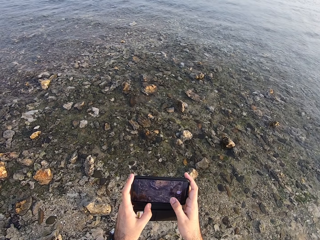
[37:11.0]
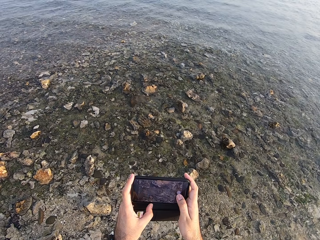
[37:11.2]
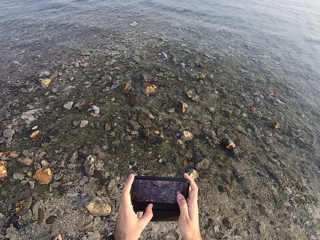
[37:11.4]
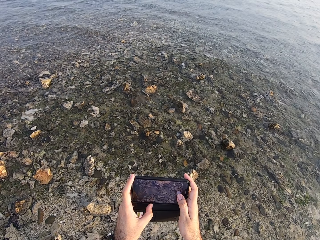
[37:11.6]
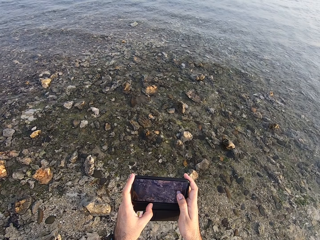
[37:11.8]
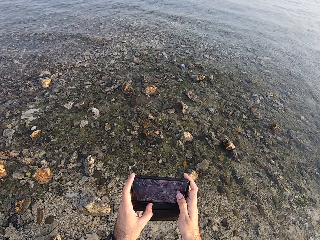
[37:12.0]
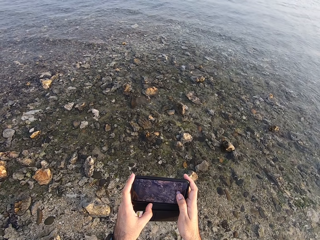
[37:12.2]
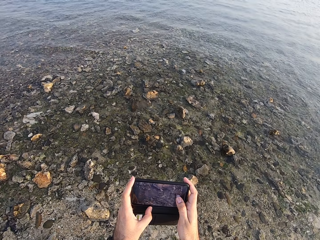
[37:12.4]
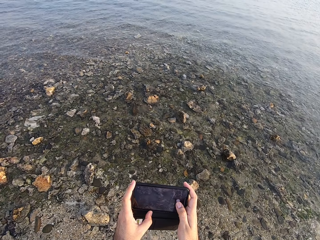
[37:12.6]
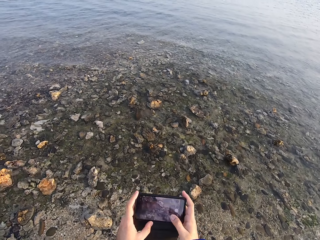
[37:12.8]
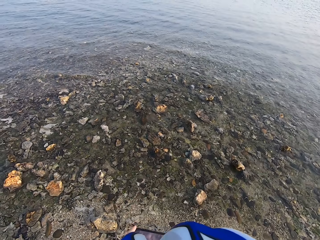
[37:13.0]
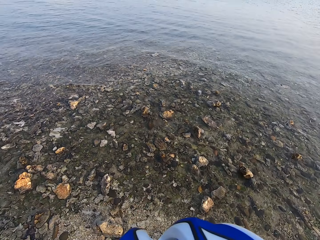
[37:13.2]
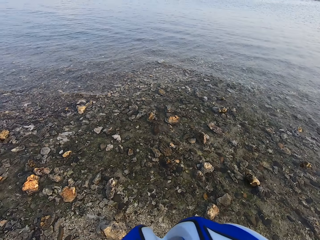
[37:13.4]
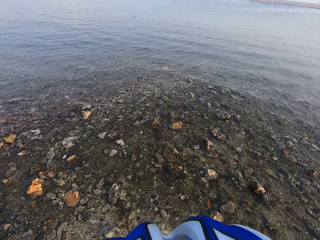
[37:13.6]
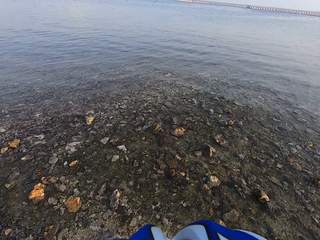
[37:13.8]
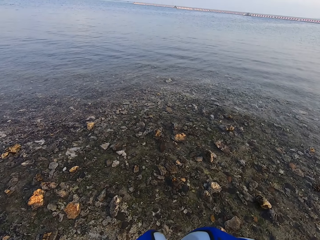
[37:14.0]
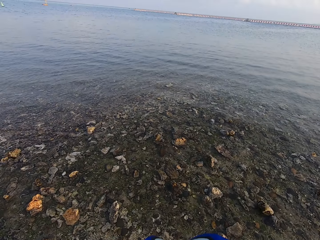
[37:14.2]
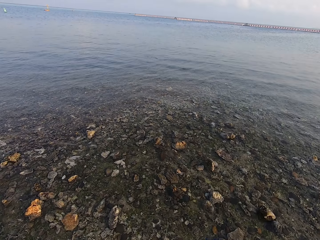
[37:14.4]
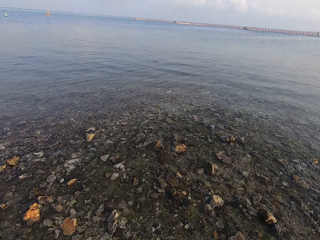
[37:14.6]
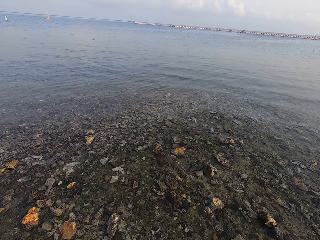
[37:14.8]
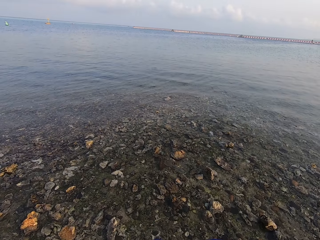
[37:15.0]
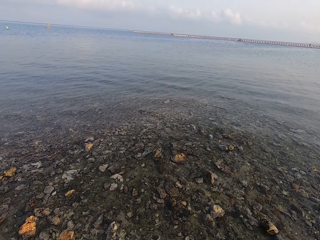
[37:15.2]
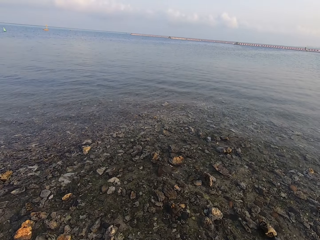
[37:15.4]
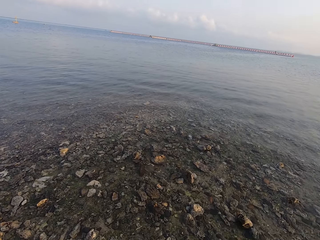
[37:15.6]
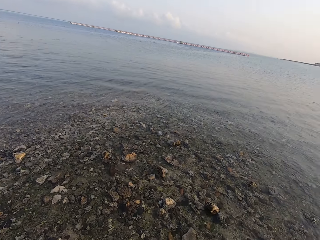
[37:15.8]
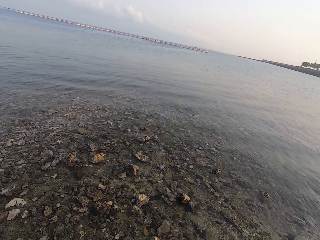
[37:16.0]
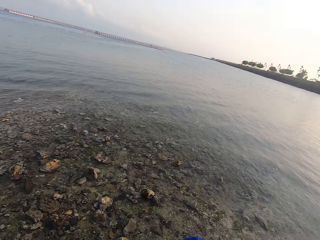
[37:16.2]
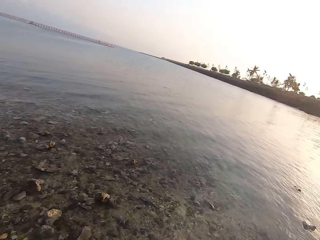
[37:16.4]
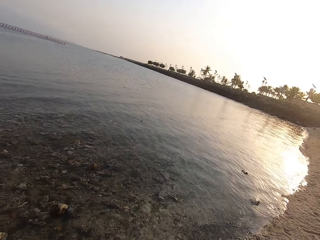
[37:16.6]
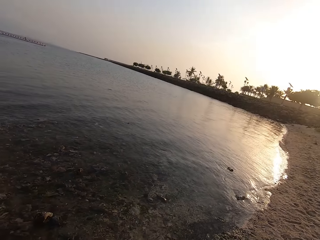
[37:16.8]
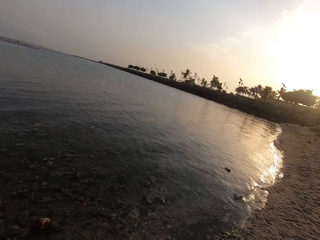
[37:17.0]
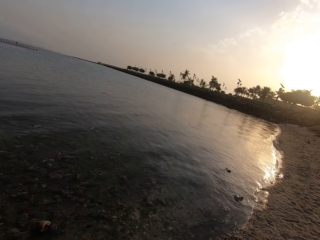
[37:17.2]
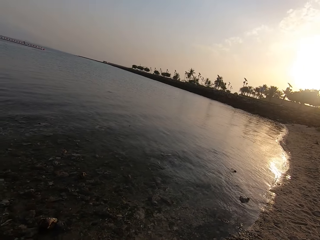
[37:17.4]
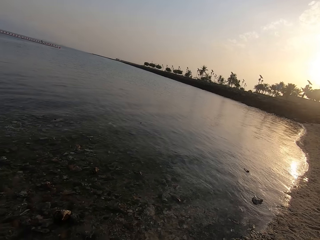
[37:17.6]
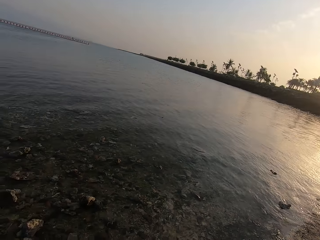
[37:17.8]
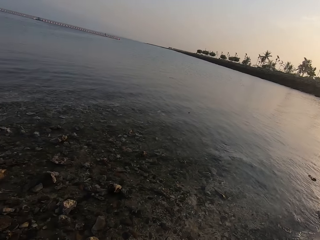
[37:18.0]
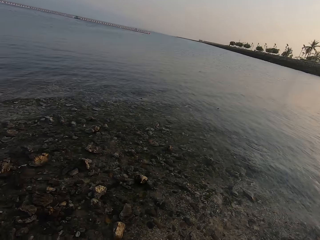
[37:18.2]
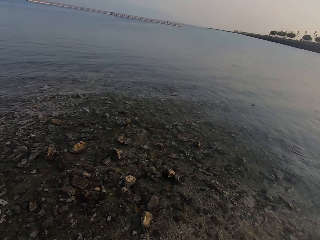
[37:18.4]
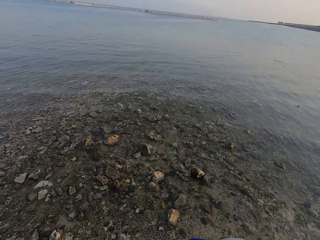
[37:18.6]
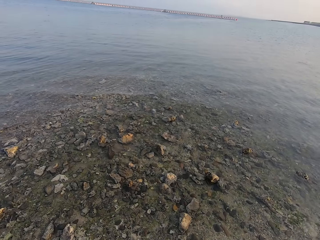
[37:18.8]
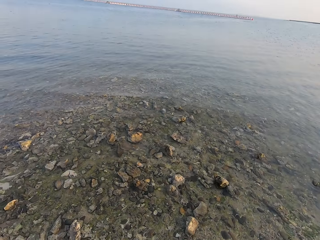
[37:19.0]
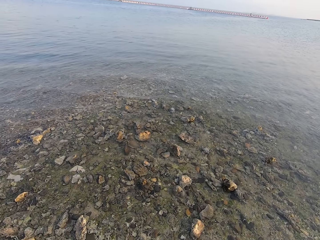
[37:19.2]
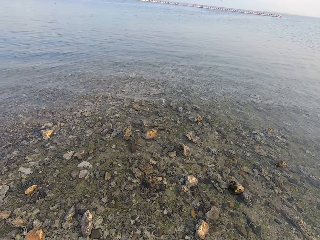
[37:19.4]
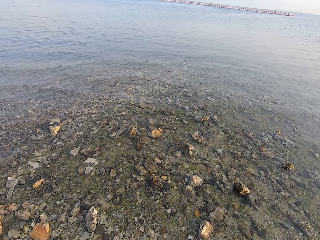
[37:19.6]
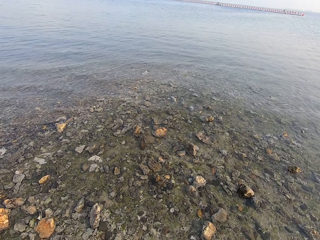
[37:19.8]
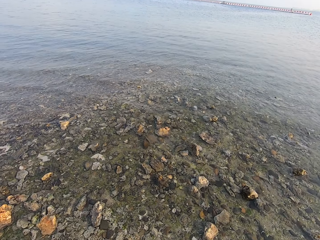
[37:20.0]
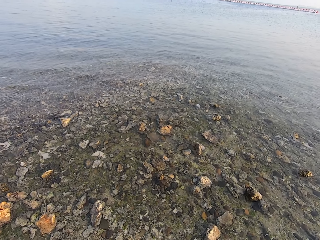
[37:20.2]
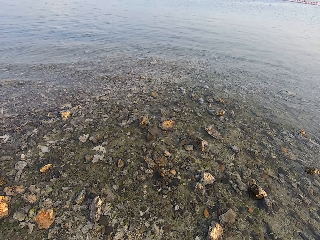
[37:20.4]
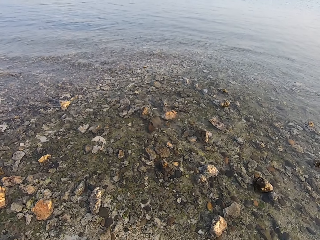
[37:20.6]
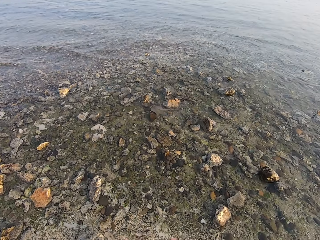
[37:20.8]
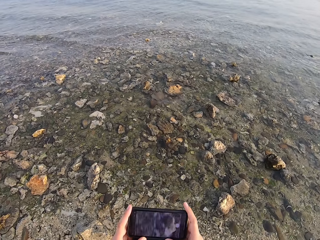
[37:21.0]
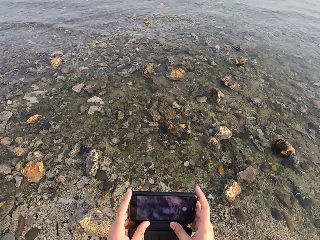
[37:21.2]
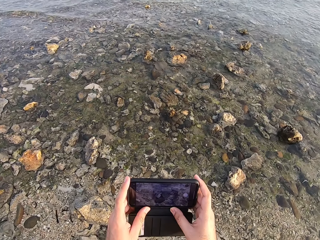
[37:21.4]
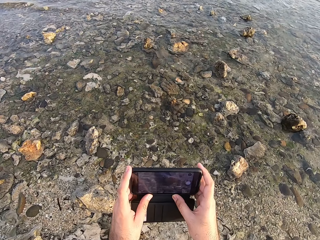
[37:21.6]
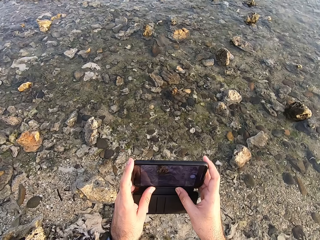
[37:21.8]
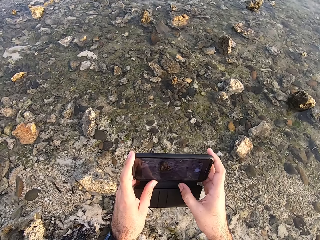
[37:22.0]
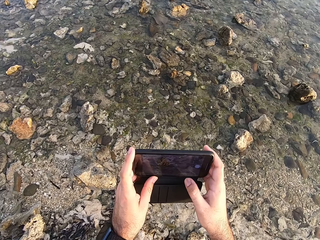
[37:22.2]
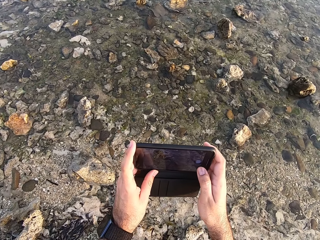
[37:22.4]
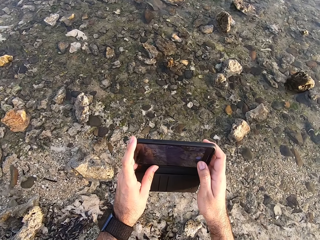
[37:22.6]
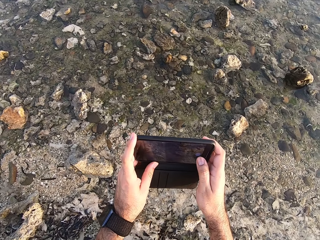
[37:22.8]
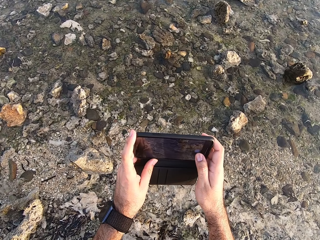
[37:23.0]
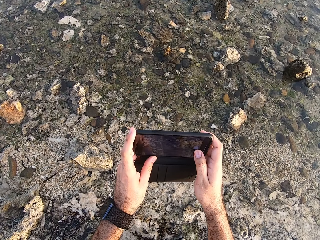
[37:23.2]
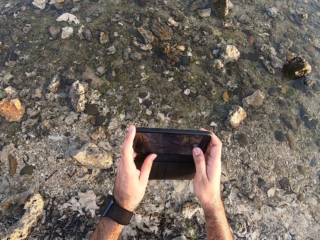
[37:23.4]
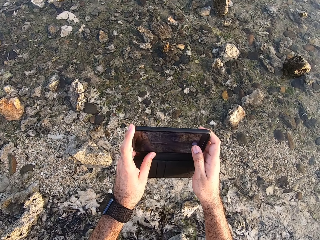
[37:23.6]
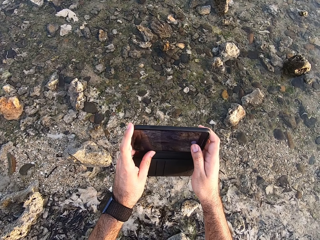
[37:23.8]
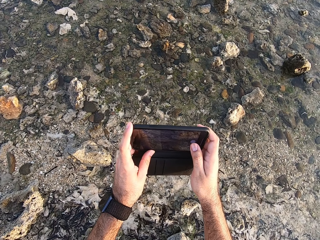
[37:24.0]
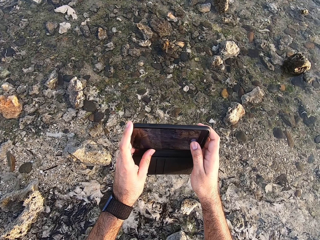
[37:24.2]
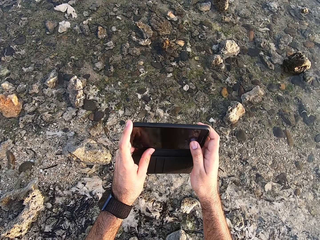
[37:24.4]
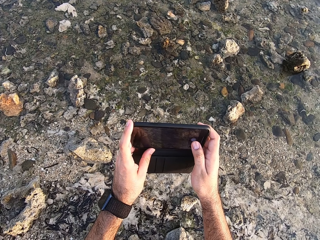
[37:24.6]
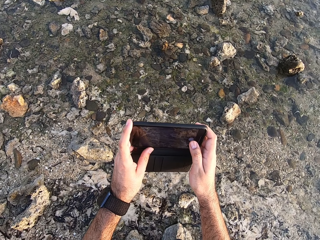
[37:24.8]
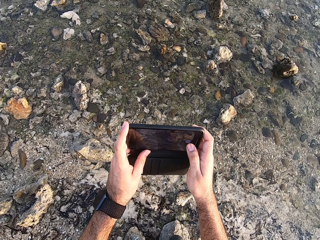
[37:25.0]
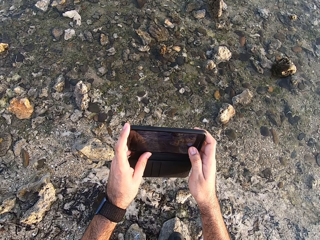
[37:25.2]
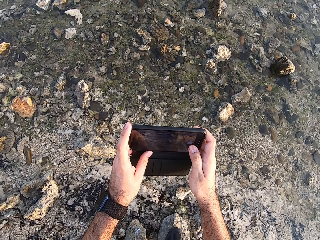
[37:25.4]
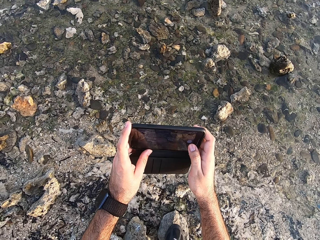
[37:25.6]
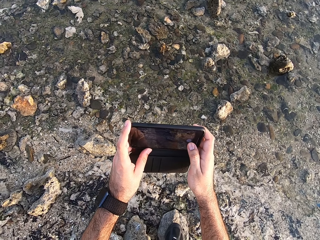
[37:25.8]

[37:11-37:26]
The camera wearer puts down his phone. He looks into the ocean. He uses his phone. He takes a picture.

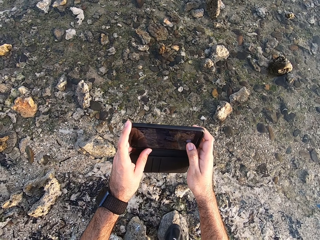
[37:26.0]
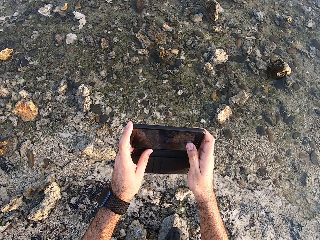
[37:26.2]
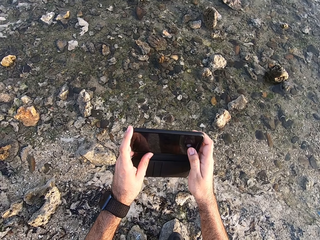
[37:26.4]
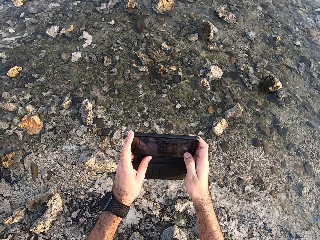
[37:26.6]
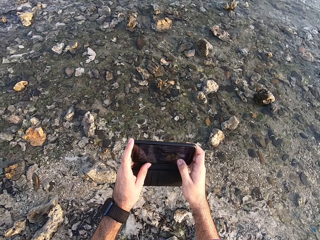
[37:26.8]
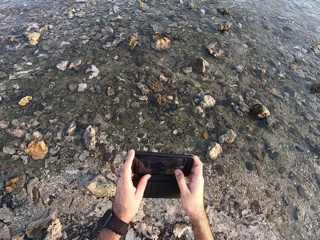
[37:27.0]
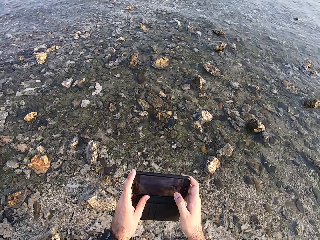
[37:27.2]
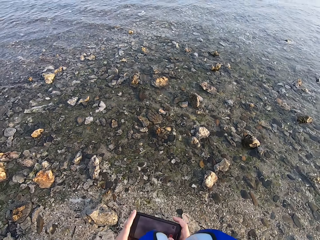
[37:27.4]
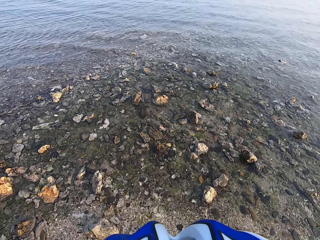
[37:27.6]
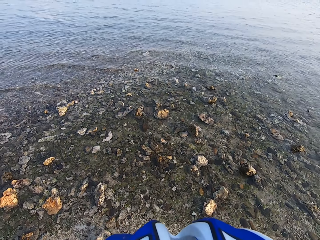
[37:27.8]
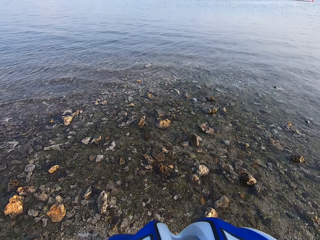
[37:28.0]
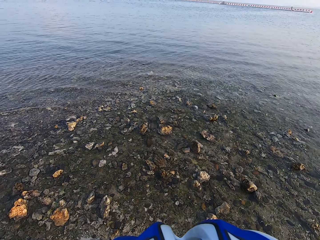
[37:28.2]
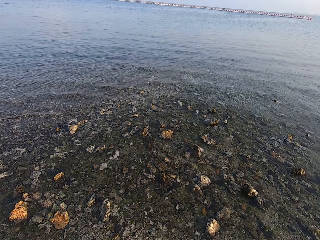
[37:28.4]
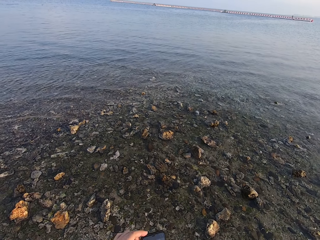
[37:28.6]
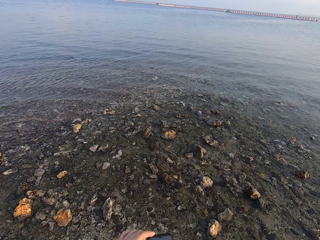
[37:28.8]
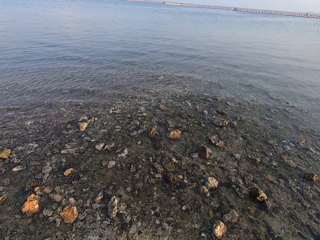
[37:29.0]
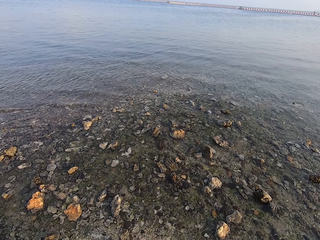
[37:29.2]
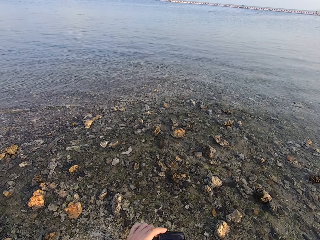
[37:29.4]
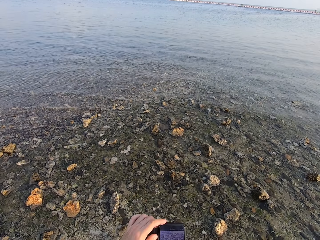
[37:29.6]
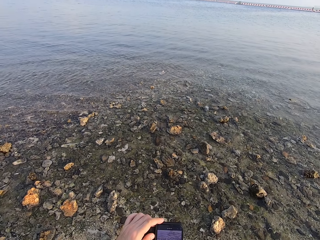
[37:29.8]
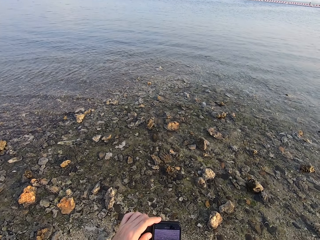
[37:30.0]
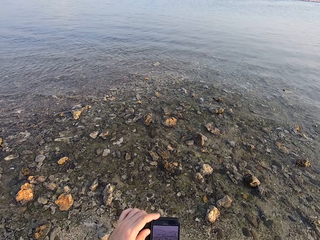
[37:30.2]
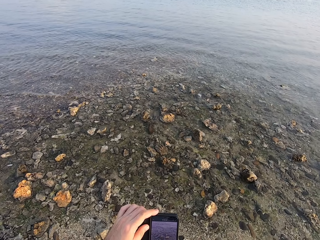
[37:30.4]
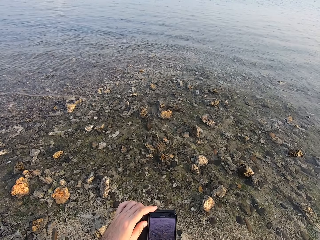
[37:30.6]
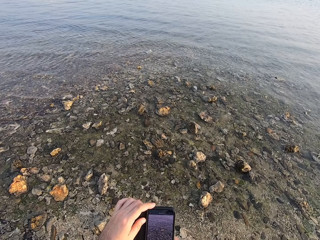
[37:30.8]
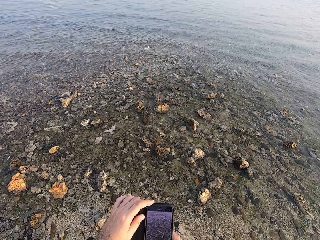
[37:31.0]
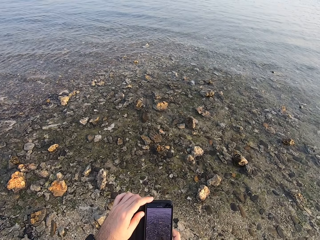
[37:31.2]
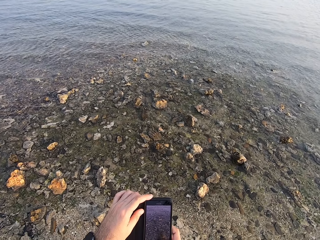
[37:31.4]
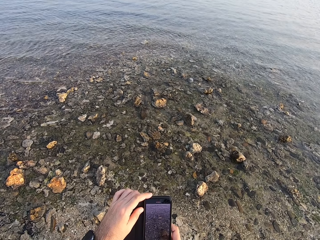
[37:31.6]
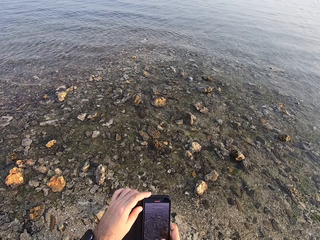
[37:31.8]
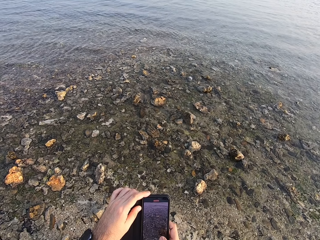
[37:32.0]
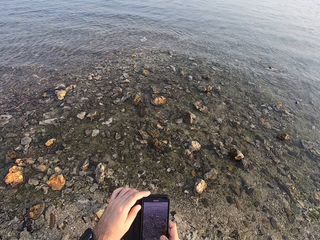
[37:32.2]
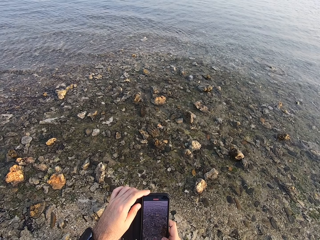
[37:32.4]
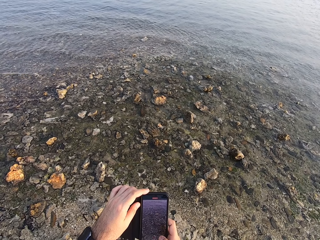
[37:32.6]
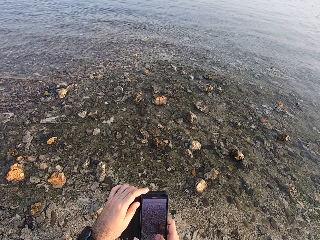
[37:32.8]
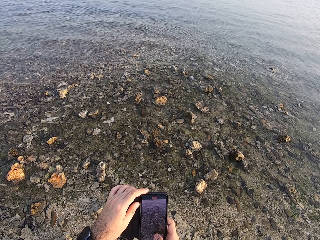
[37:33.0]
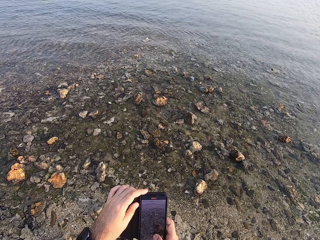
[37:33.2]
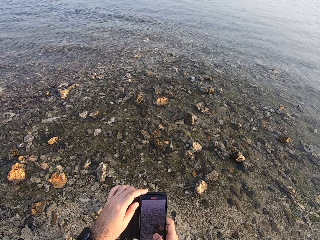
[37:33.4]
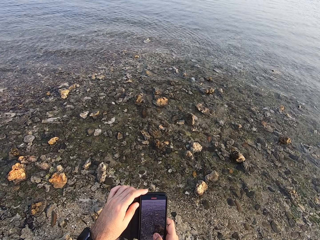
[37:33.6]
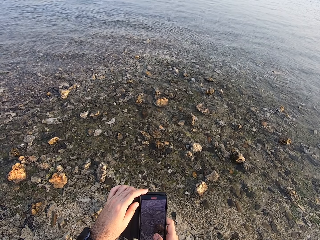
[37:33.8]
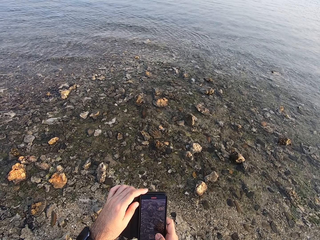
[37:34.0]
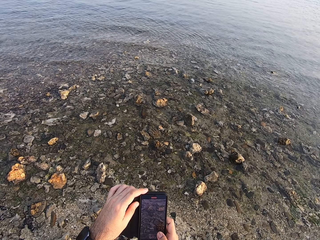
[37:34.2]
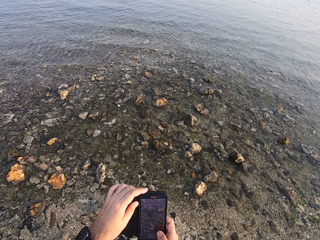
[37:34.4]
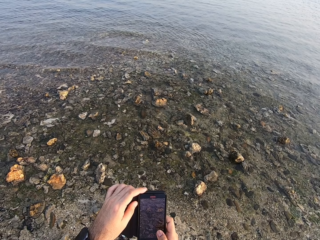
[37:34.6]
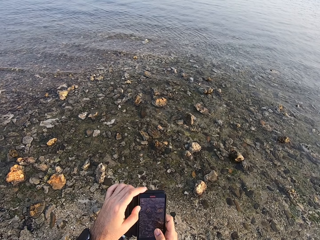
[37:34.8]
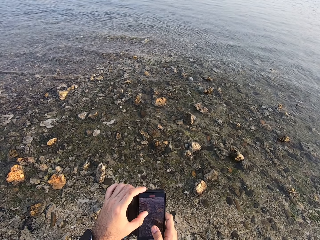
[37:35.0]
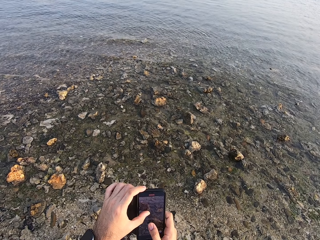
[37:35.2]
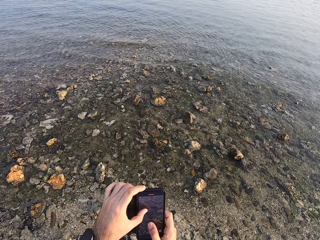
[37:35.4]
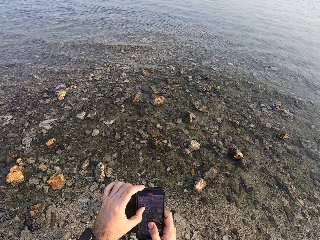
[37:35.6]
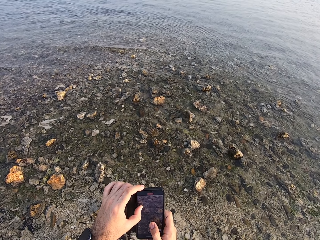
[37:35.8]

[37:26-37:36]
The camera wearer looks into the ocean. They zoom the camera.
